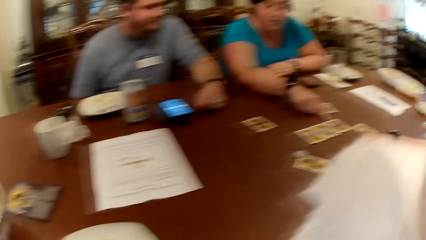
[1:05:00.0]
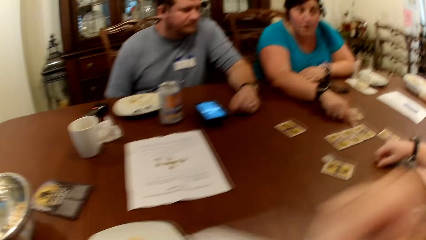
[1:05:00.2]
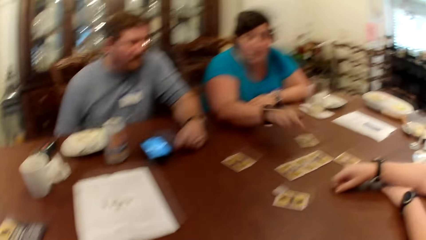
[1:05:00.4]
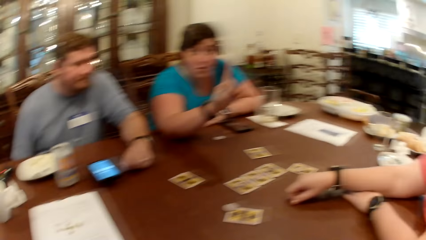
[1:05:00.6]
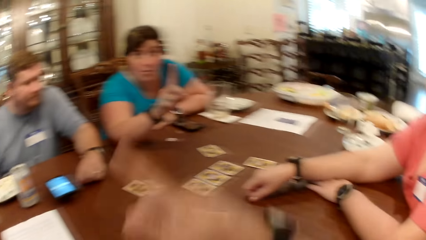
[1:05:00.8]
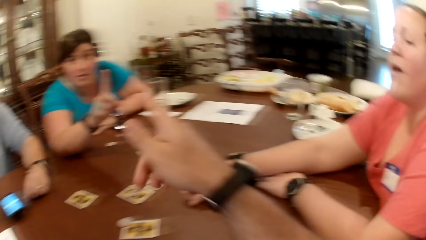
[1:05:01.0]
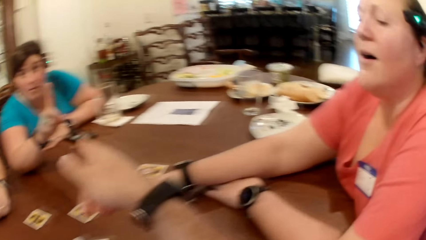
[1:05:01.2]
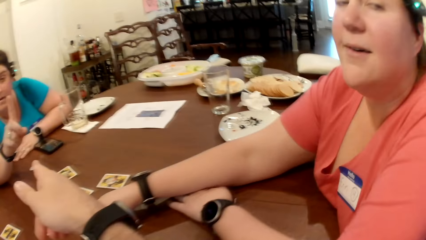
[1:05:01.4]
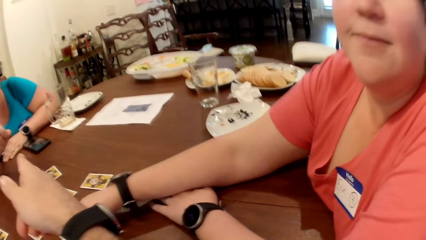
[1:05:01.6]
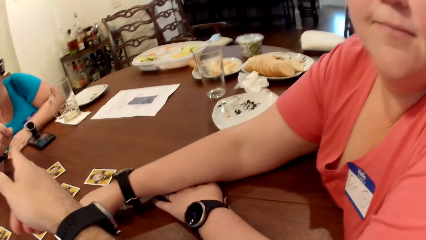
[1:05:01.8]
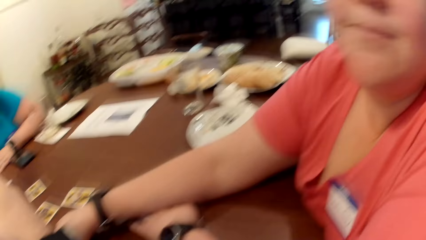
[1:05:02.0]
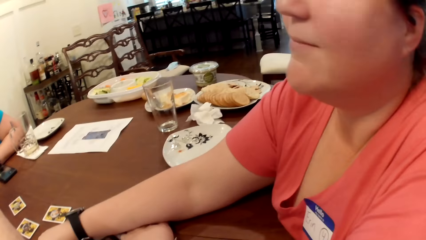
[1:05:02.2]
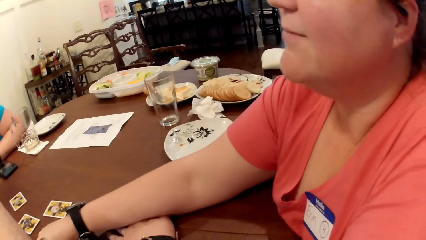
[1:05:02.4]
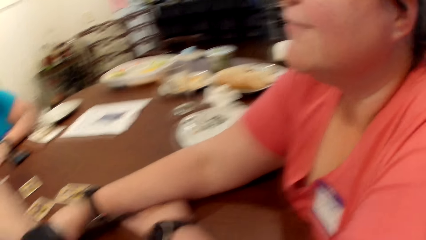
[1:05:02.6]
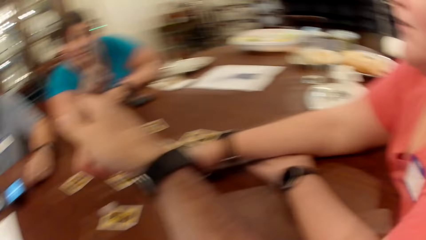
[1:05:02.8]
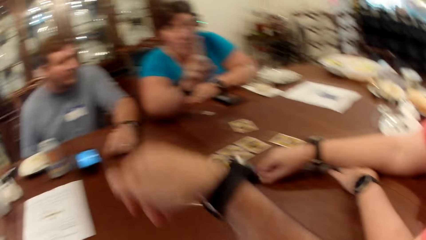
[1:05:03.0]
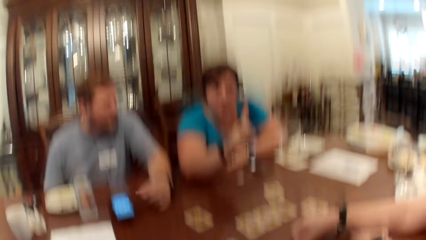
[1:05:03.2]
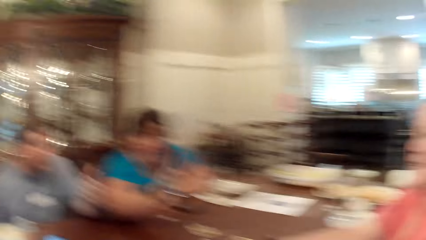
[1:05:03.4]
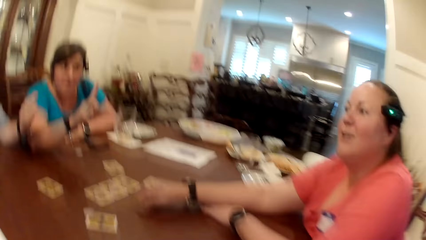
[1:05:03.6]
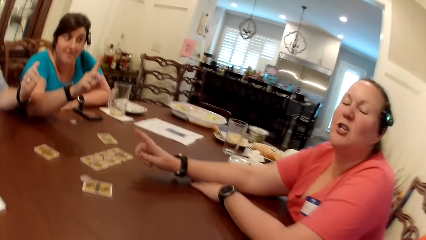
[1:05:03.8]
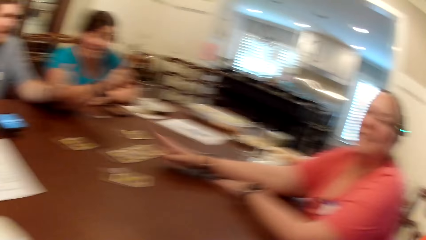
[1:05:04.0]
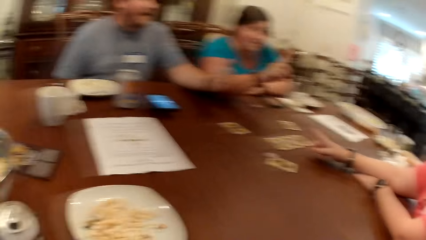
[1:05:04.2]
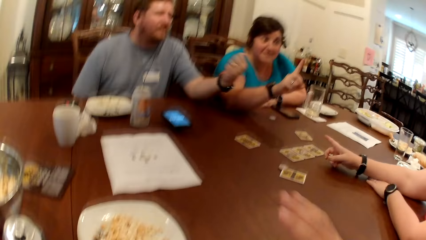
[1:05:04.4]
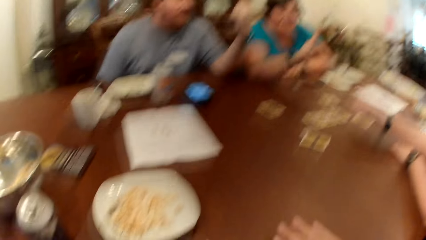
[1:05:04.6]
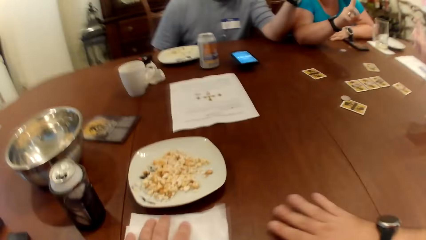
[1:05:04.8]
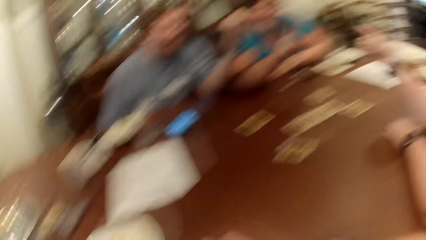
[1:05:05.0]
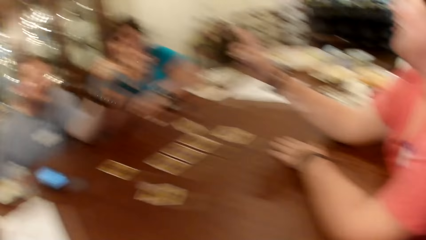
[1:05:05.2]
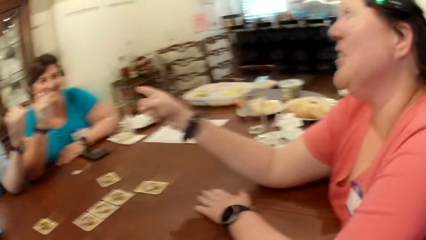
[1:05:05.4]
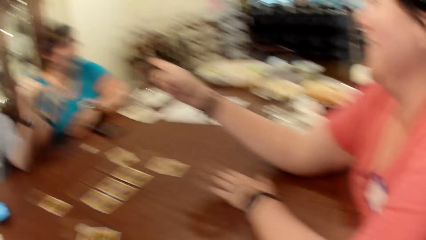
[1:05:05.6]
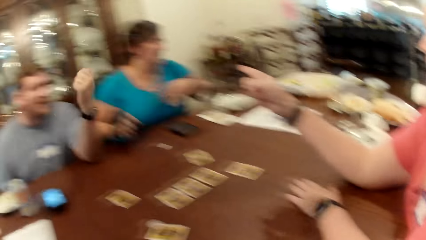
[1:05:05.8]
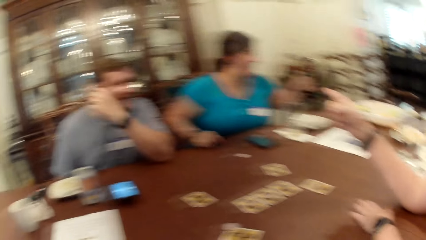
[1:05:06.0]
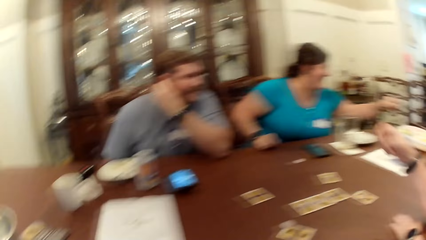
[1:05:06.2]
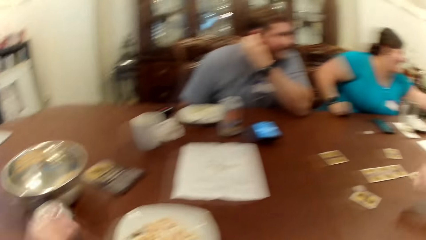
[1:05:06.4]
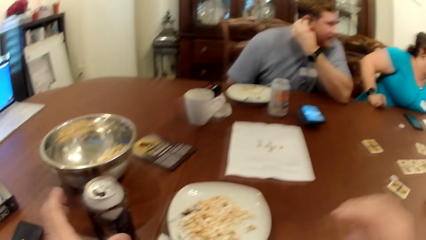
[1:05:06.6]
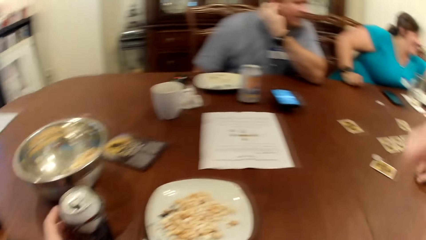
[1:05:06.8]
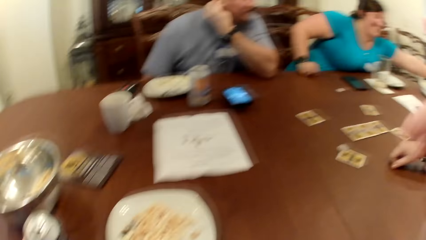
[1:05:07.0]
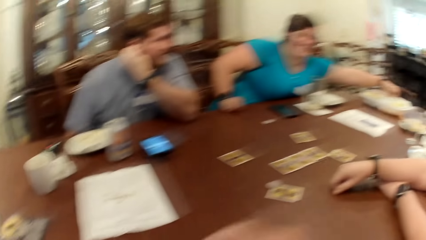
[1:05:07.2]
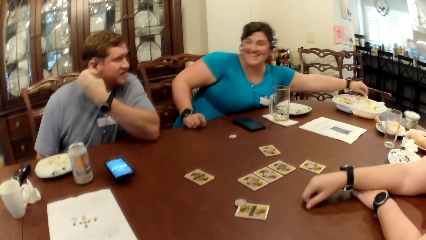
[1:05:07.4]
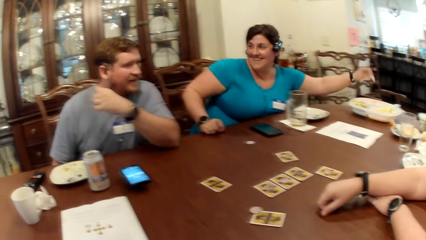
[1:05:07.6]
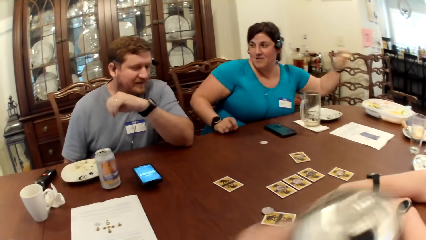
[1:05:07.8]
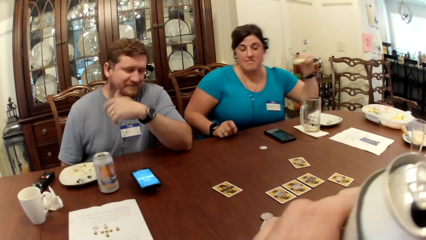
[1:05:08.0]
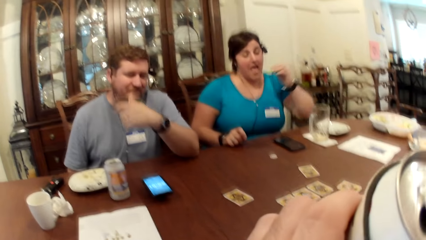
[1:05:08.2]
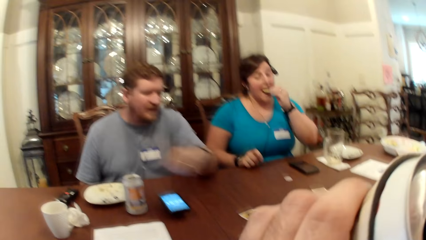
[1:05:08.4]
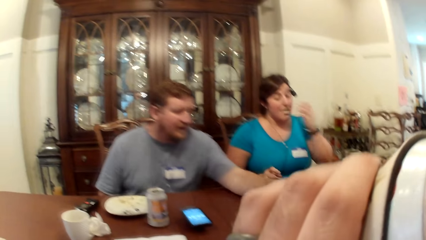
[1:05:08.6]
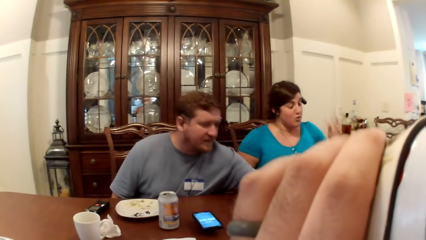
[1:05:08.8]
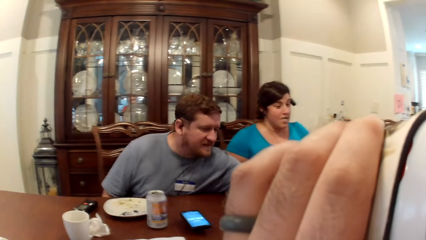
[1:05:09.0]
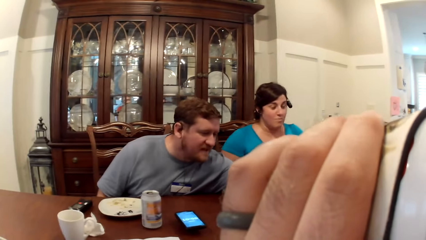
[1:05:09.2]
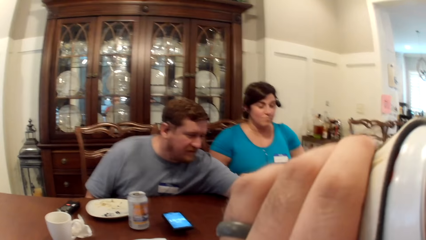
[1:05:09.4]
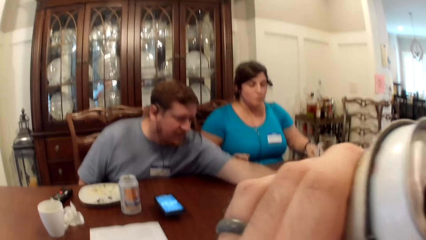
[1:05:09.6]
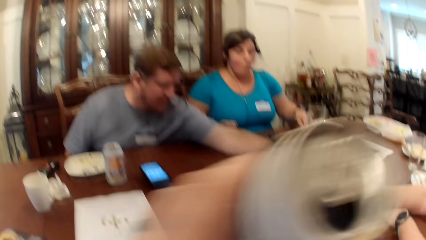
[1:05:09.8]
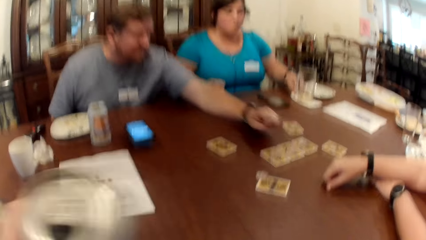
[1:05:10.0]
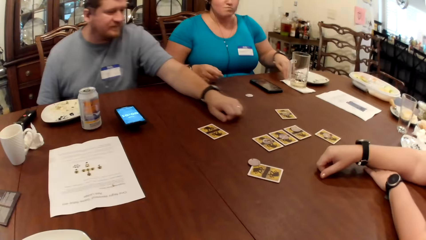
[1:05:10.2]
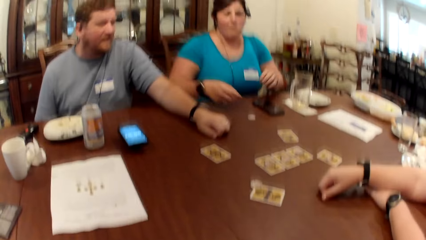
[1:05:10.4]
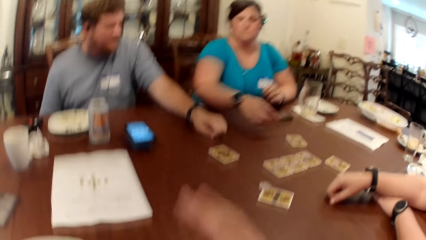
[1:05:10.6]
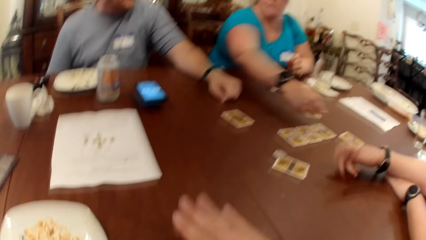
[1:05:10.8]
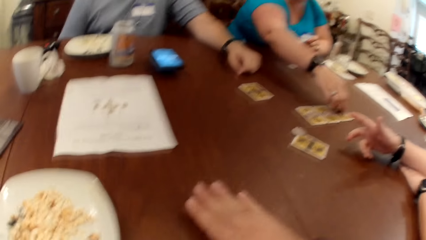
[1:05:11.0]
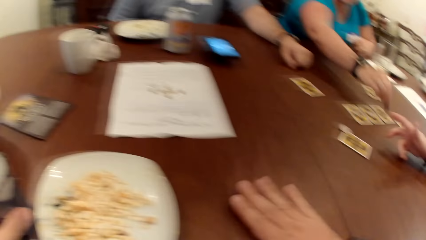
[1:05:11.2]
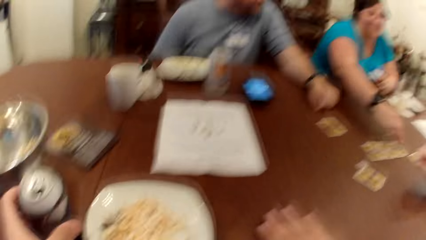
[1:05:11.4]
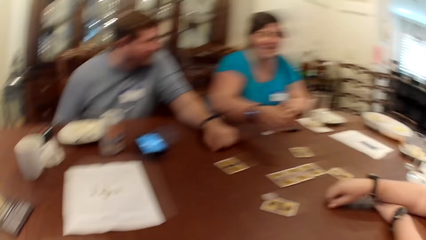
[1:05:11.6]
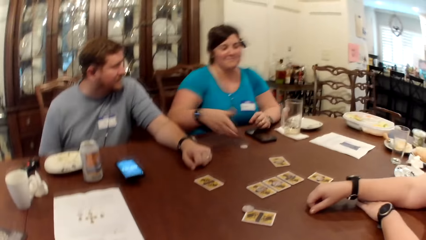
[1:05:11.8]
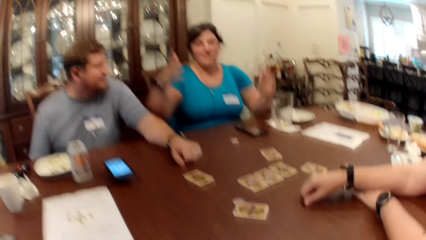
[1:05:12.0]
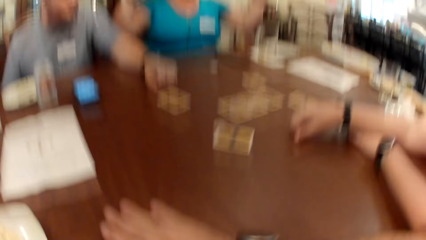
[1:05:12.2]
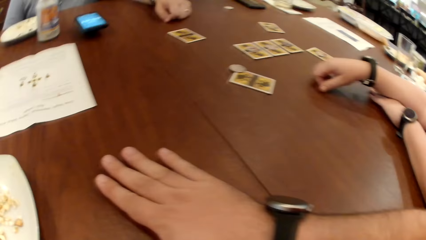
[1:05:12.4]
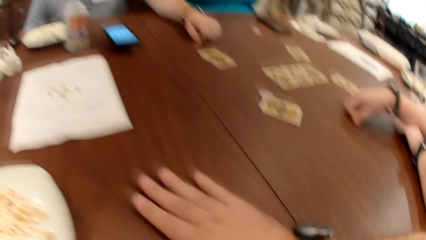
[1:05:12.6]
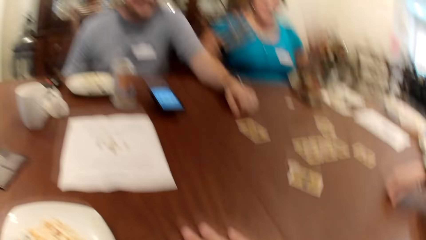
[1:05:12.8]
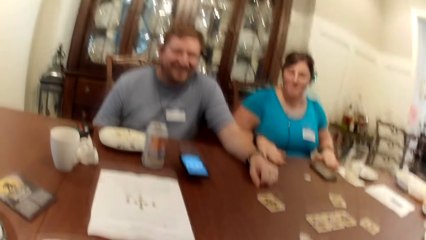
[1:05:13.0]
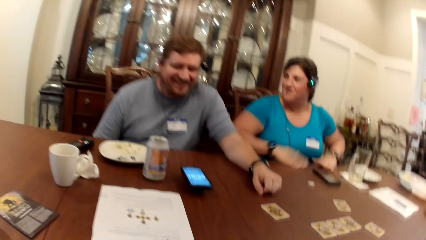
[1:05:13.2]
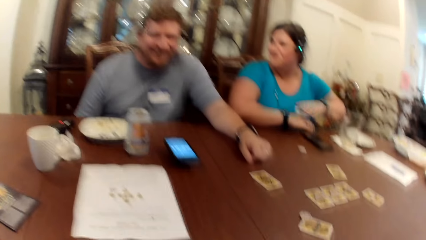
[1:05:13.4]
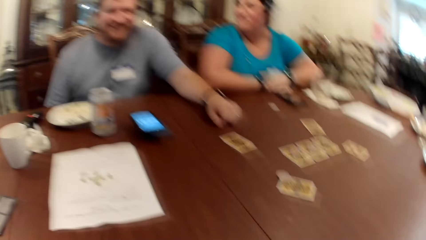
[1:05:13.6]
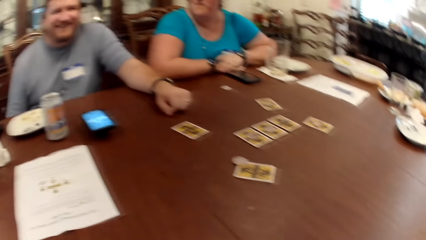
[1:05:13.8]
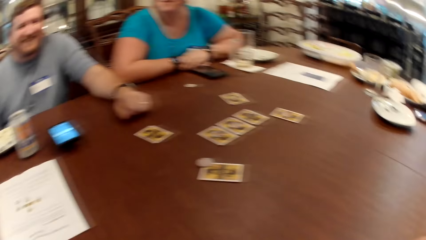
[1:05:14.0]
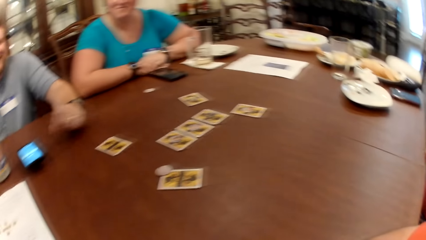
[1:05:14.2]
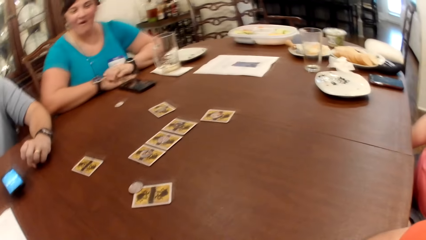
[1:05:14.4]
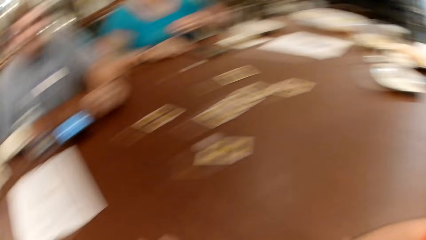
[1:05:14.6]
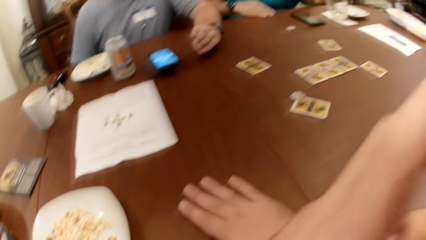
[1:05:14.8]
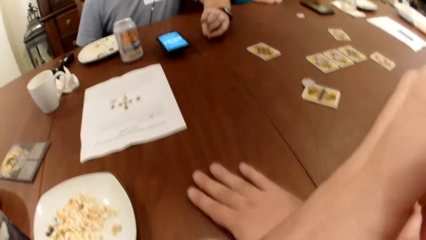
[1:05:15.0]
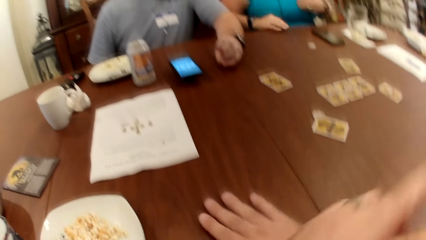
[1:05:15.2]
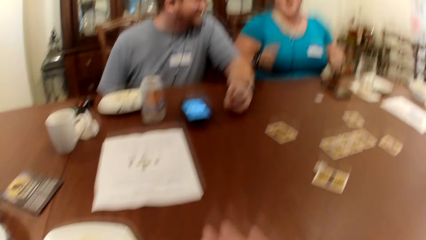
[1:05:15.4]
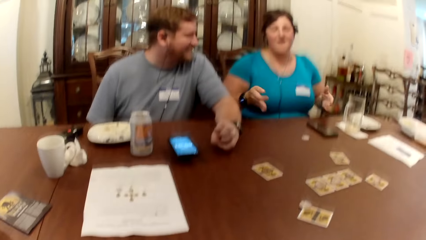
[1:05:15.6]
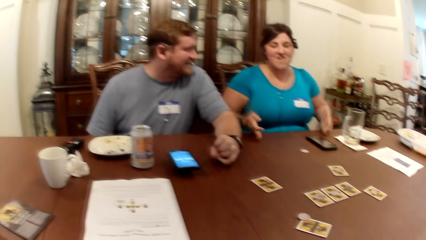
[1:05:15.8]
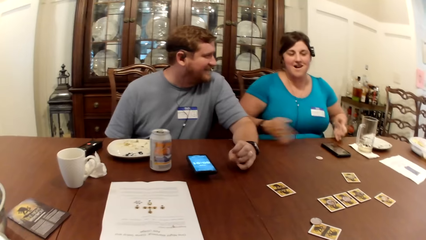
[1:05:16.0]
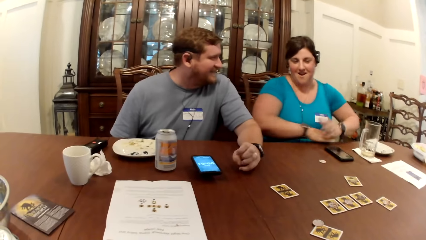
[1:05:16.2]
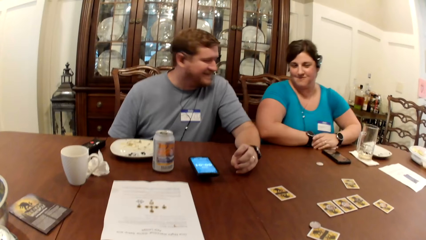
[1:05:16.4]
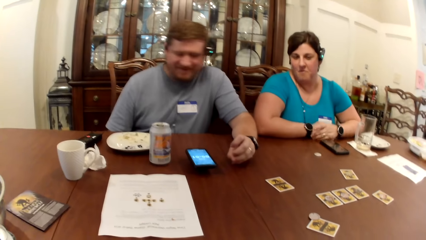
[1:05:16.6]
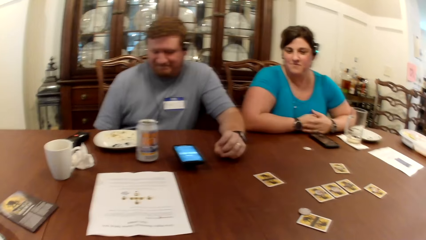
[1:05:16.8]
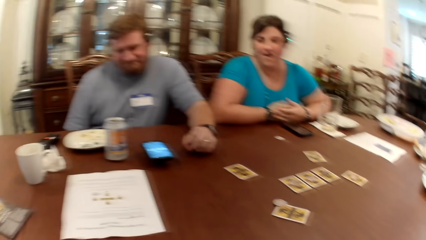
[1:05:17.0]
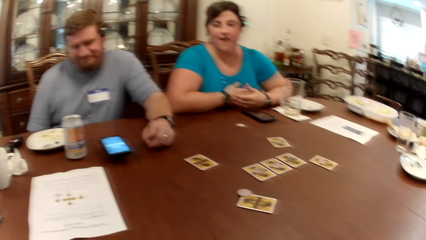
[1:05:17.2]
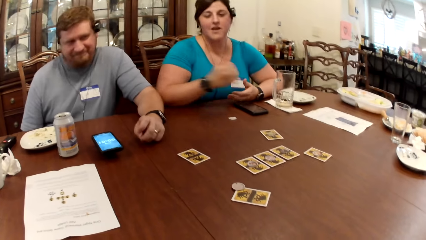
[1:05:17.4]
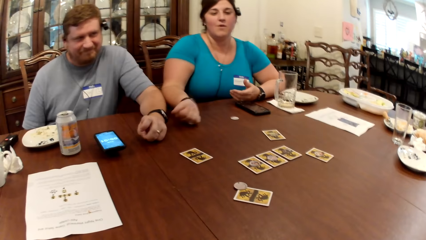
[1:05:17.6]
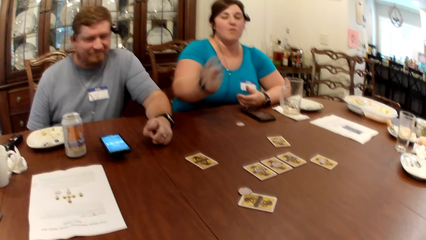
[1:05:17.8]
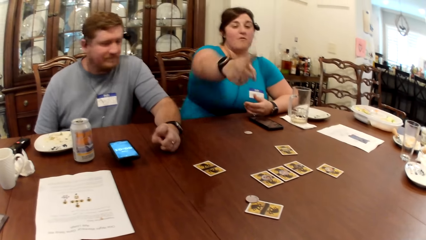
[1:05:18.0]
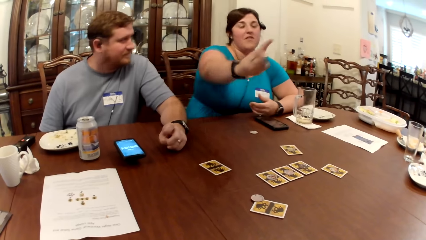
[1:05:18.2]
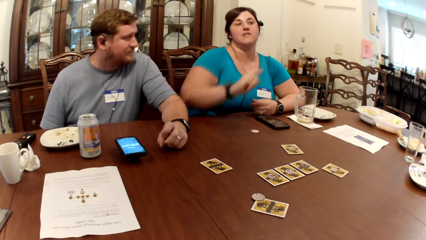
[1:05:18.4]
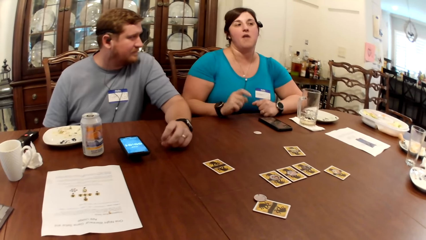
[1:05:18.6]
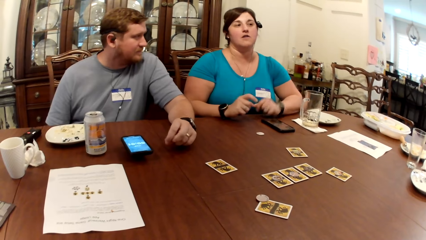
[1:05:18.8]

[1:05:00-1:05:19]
The camera wearer lifts the tissue paper in his right hand towards his mouth. He taps the table with his right hand. He taps the tissue paper on the table with his left hand. The man touches his right ear with his left hand. The woman takes a cracker from a bowl on the table with her left hand. The camera wearer takes the can drink from the table with his left hand. He lifts his right hand towards his face. He drinks from the can drink in his left hand. The woman eats the cracker in her left hand. The camera wearer puts the can drink in his left hand on the table. He taps the table with his right hand. The woman taps a card with a token on it on the table with her right hand. She puts the rounded card down. The camera wearer lifts his left hand towards his face.
